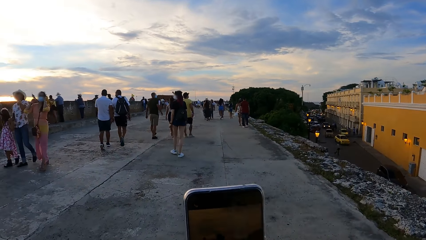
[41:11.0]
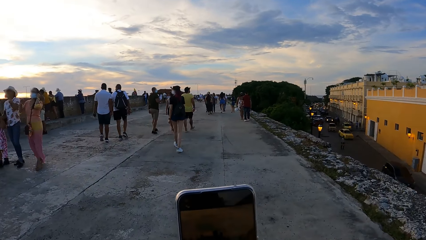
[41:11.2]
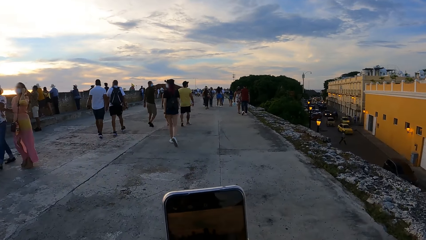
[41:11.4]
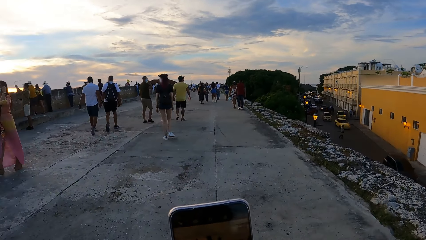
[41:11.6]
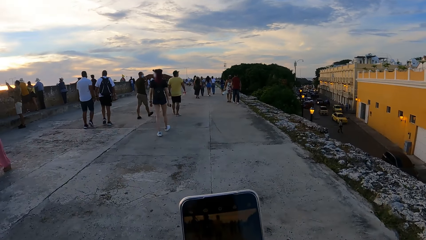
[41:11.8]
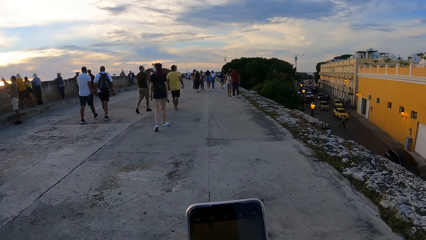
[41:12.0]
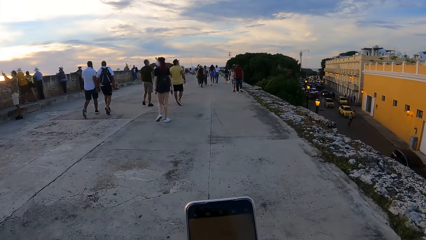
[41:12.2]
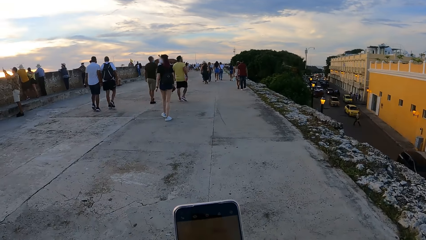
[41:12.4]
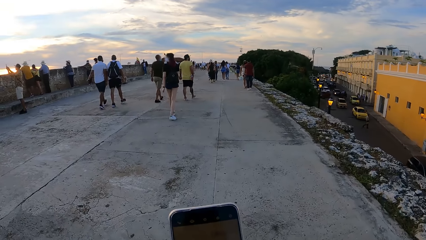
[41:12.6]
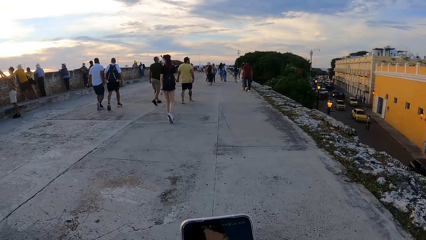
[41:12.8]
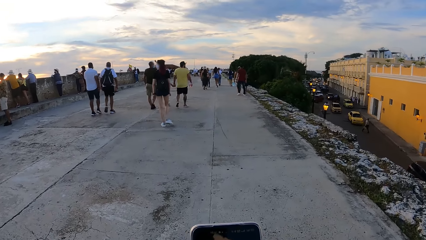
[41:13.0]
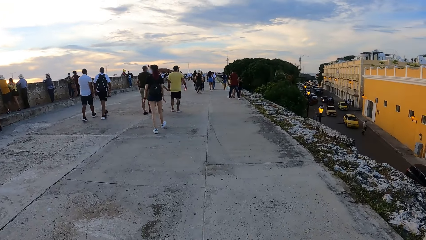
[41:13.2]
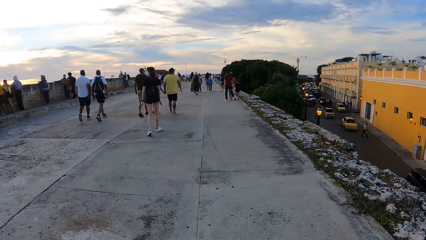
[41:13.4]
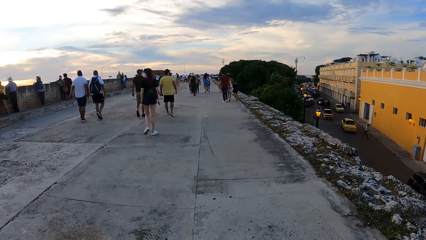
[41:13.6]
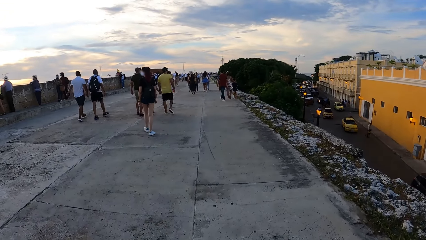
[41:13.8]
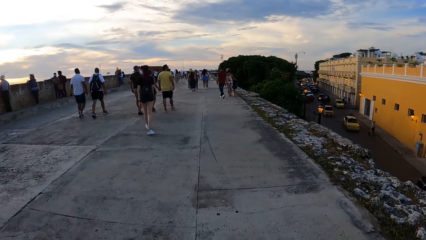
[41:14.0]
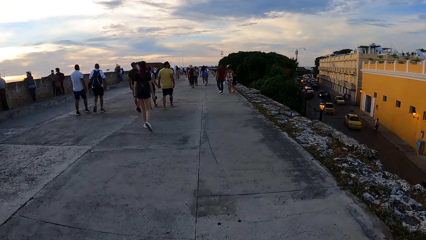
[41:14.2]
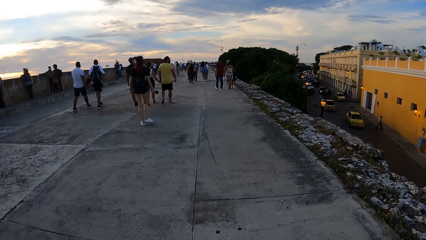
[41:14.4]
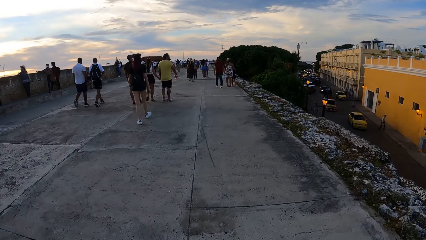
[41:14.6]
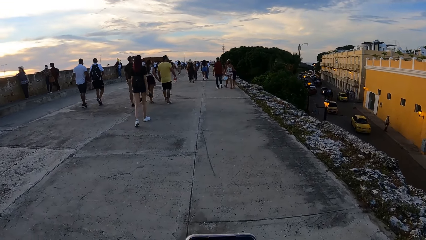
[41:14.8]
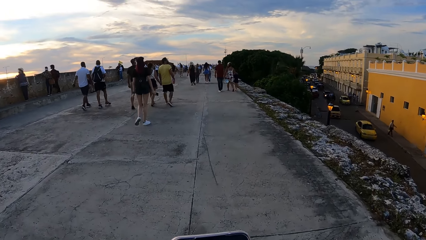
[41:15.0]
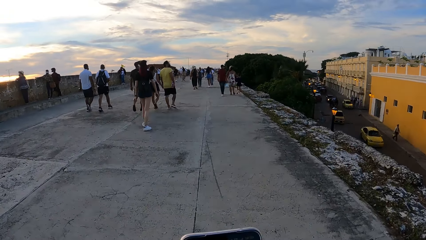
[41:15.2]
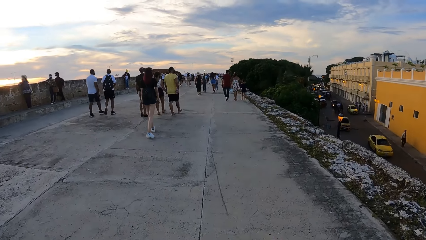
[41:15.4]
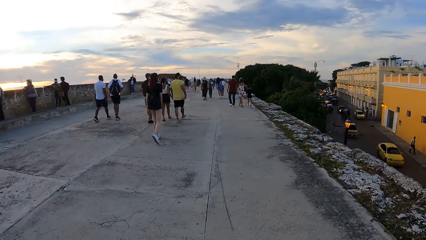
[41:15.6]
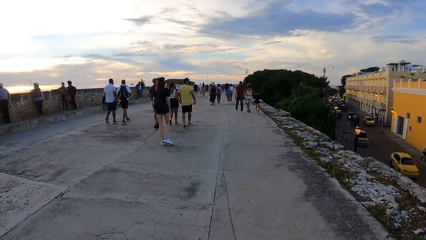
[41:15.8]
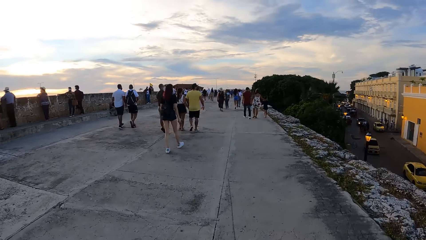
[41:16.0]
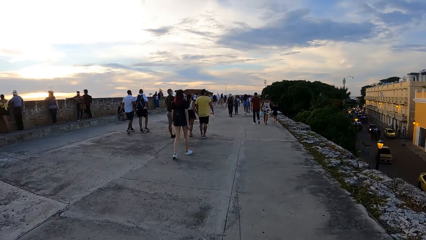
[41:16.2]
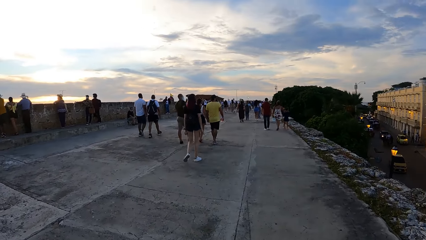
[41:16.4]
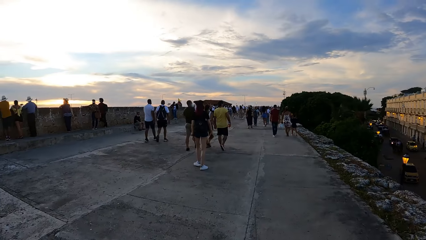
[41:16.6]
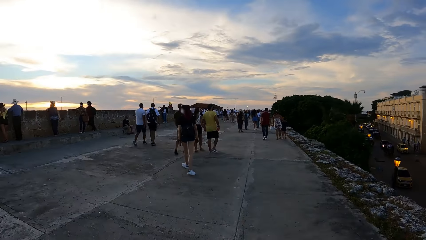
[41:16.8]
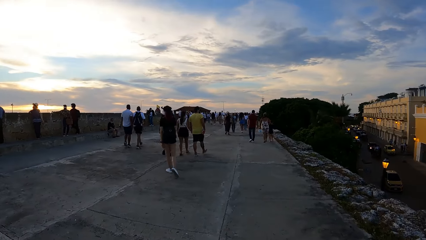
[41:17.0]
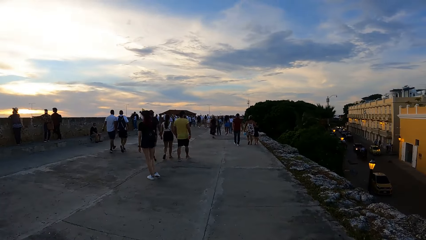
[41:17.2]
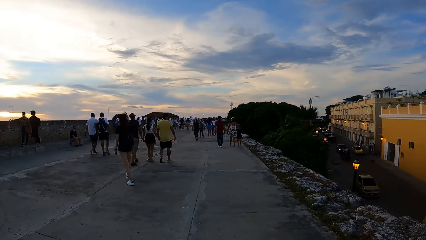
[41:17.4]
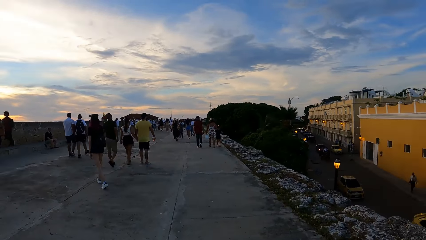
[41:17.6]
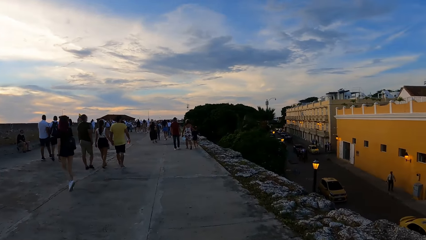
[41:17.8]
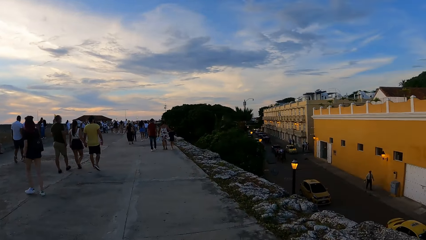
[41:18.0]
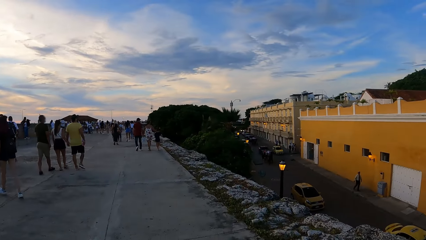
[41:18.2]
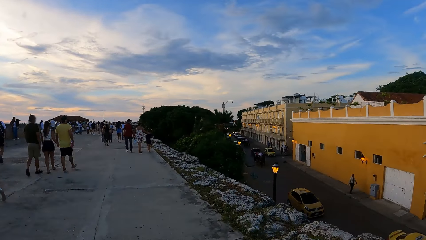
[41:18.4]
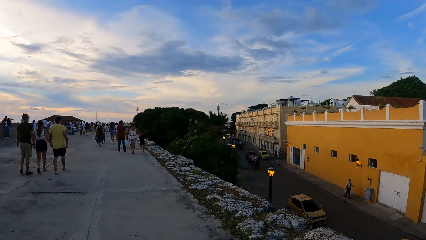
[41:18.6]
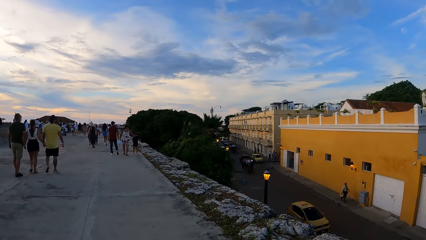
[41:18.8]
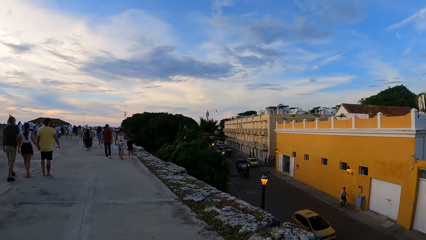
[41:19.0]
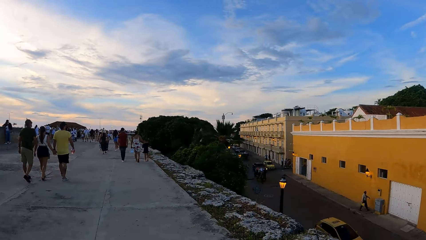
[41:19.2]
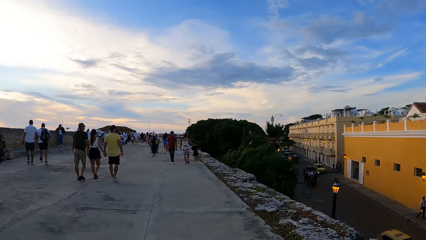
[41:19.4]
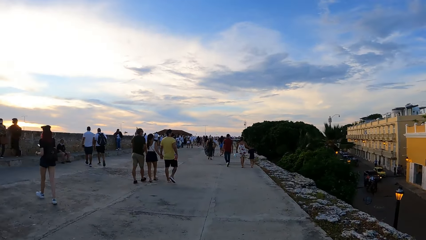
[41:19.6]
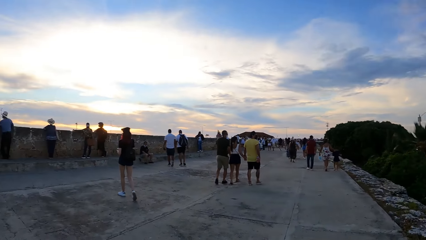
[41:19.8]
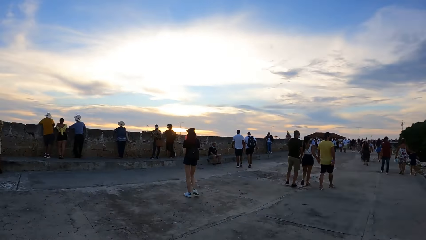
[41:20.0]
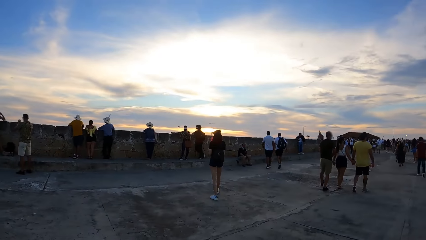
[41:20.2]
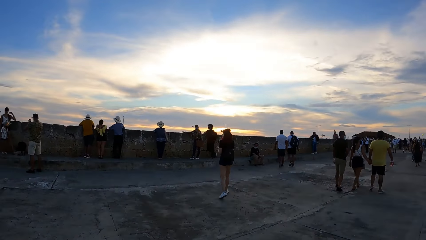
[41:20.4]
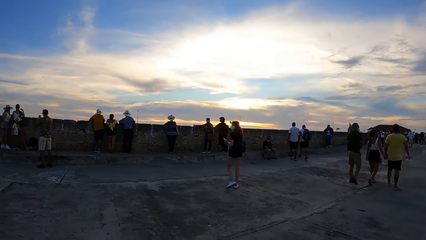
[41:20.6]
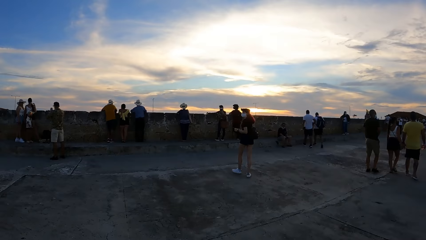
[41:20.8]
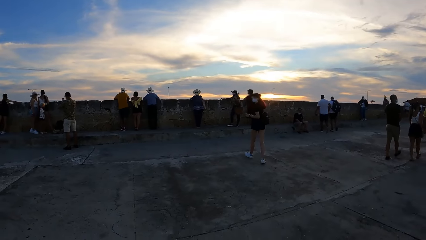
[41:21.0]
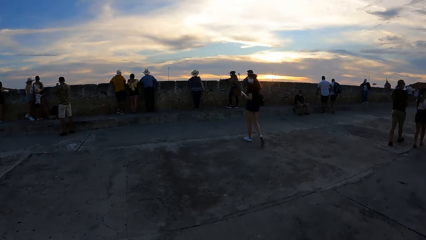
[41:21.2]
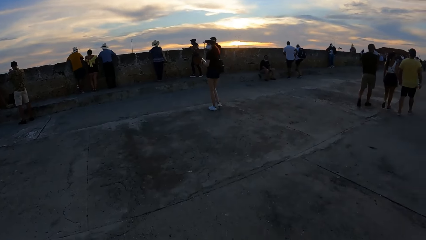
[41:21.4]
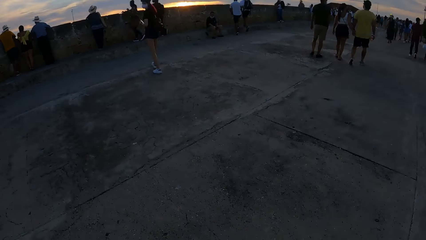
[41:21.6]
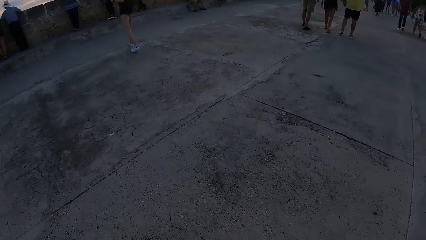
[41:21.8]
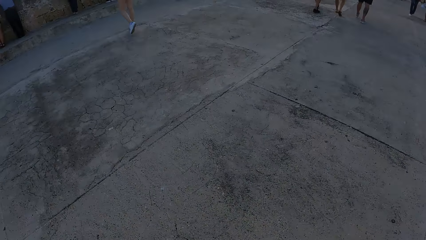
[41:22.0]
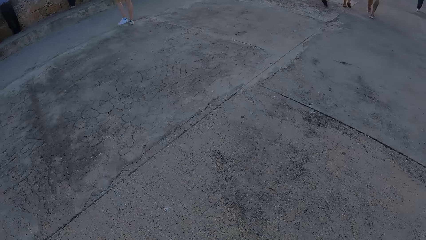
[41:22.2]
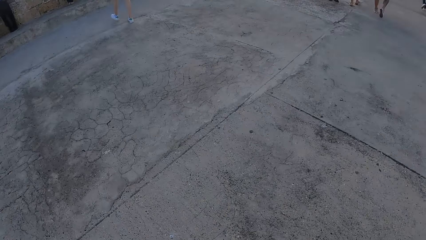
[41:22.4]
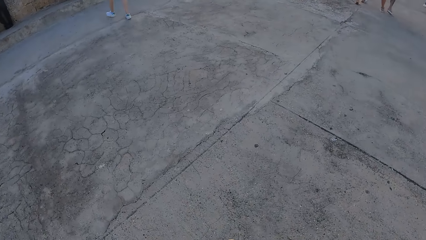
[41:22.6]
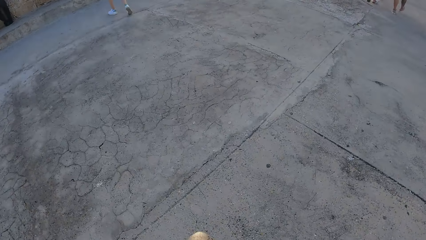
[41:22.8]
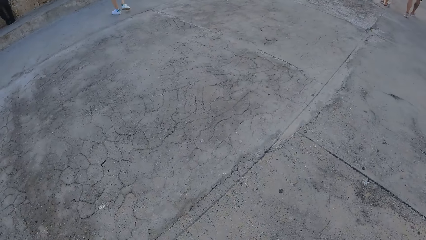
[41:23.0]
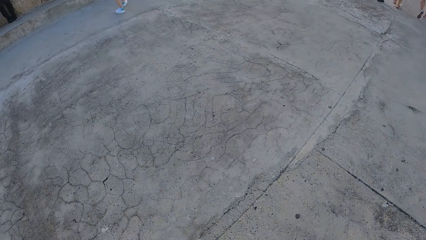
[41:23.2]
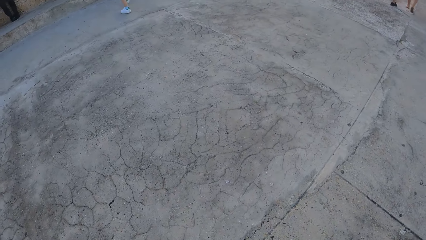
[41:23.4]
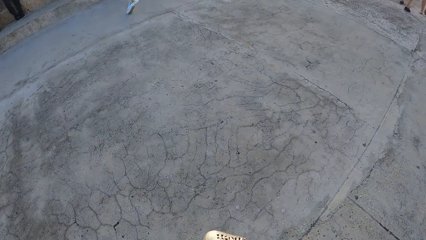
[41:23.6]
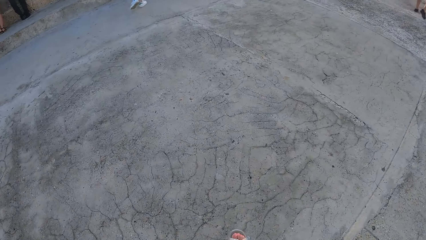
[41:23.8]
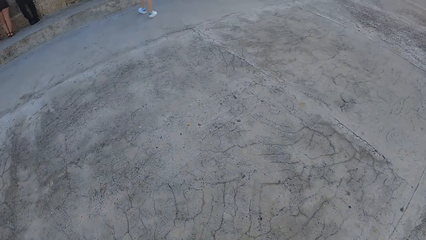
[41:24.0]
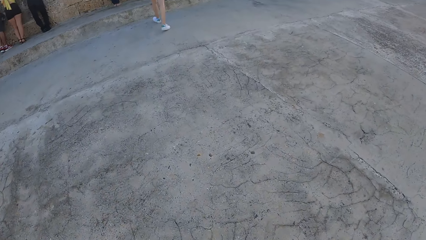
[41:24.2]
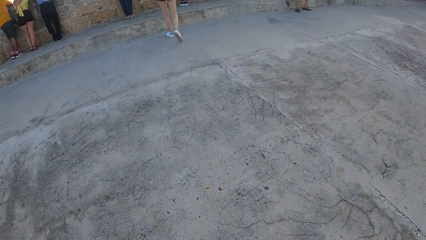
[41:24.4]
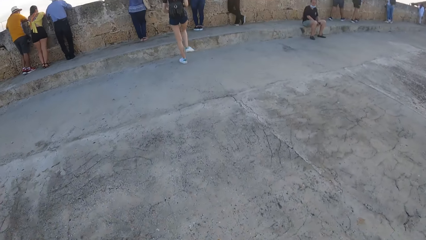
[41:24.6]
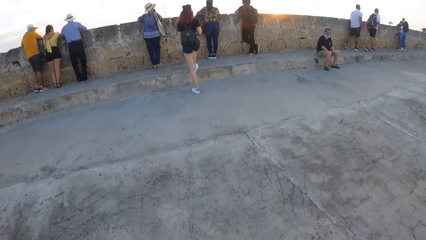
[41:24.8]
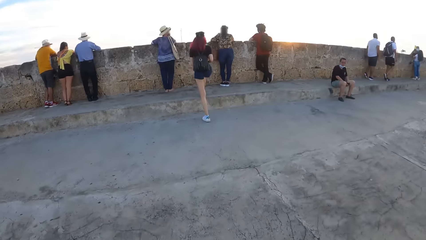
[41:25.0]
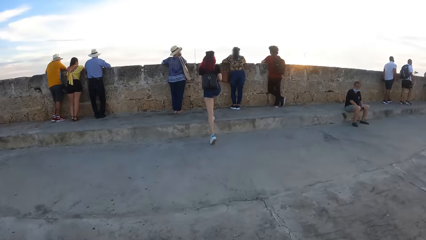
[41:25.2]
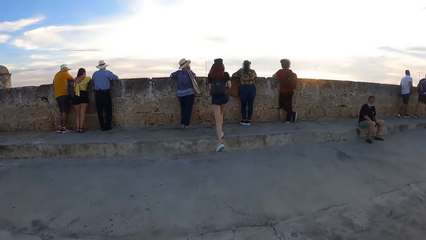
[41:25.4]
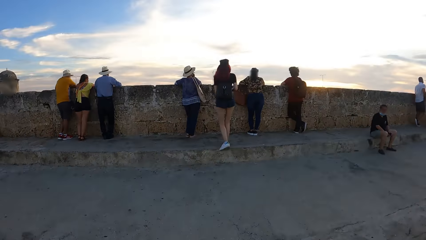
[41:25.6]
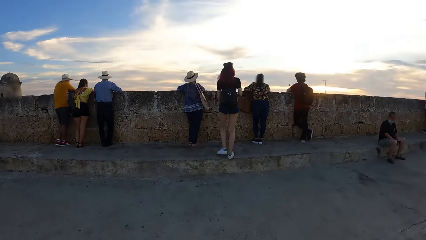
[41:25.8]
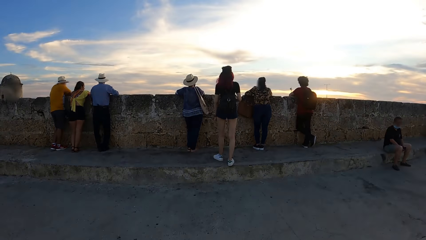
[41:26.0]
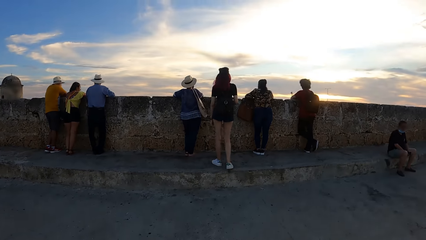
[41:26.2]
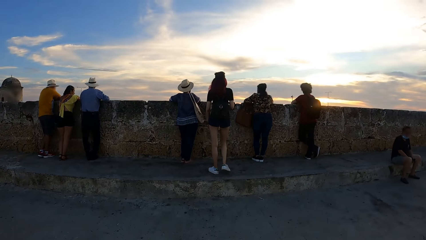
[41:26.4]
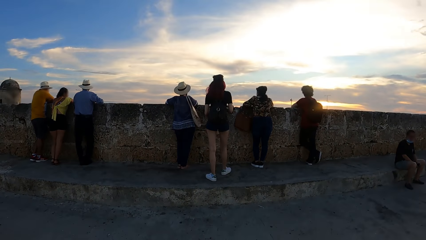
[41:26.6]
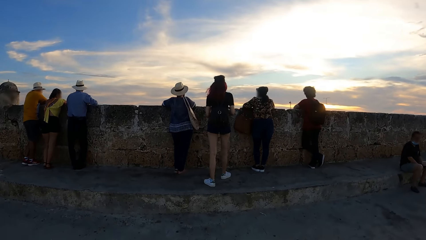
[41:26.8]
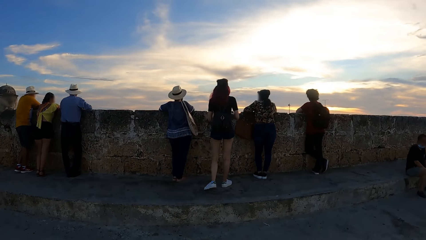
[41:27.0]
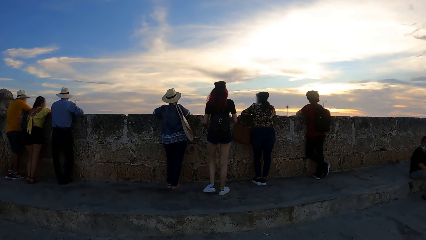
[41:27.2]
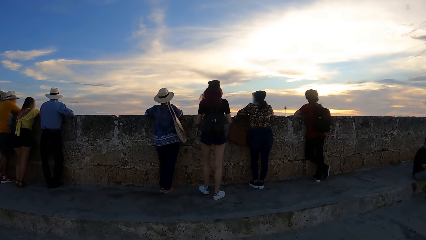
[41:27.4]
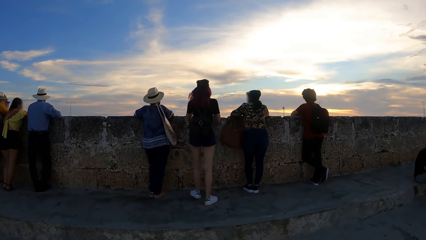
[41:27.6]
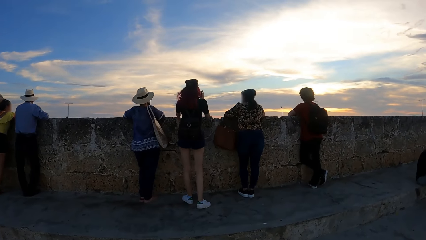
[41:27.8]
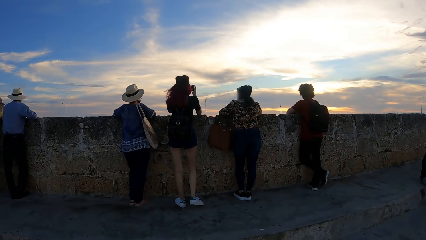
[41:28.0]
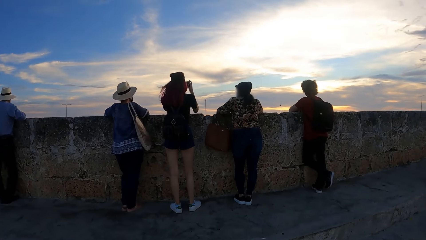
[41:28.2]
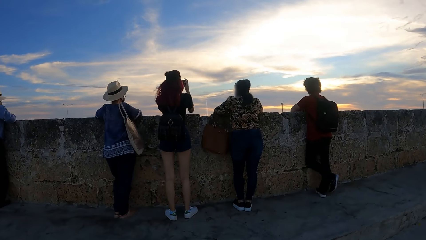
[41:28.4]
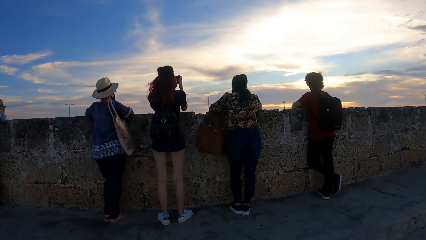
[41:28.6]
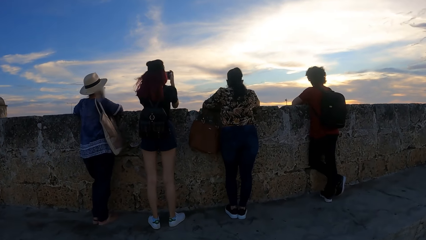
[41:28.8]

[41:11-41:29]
The camera wearer takes a video with a mobile phone. They walk on a road. They look around the road. They look around a bridge. They walk on the road. They walk on the bridge.
